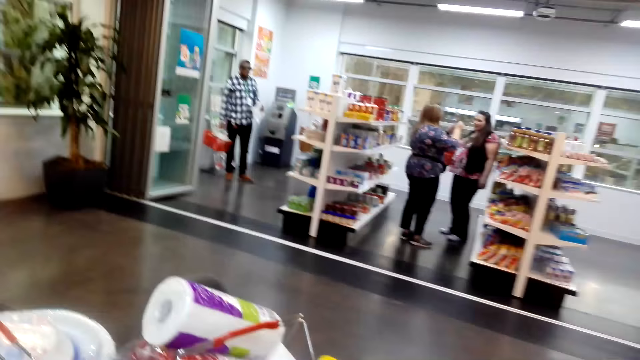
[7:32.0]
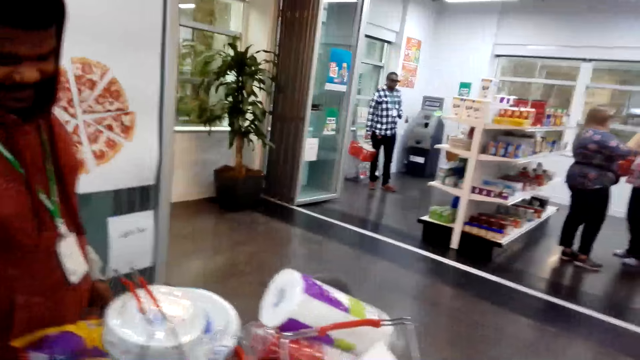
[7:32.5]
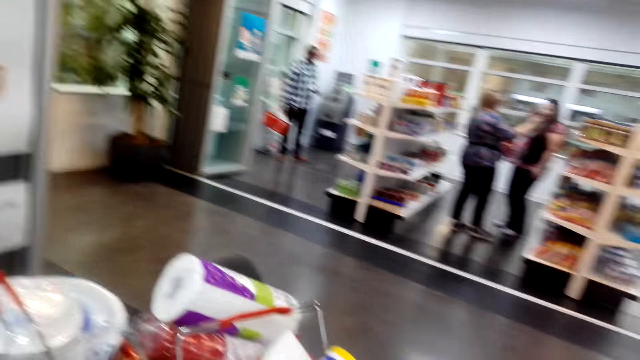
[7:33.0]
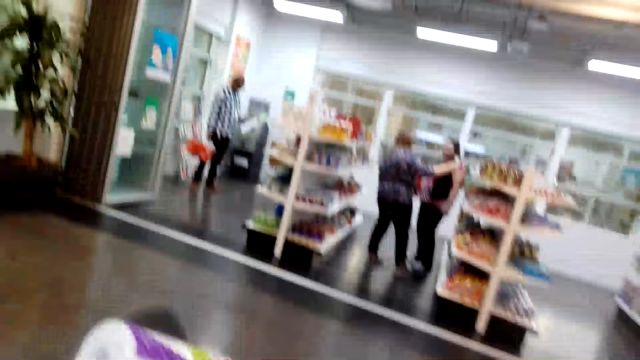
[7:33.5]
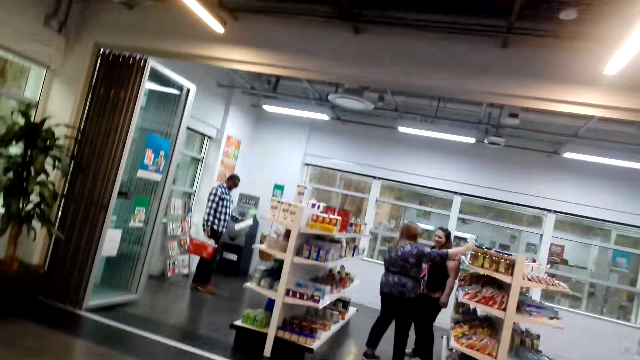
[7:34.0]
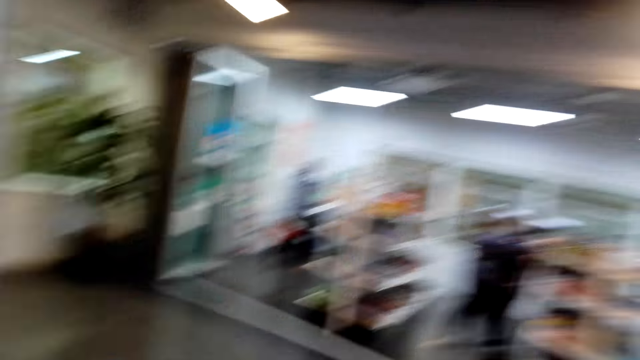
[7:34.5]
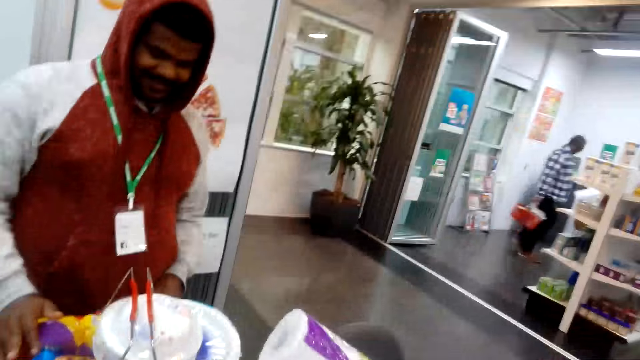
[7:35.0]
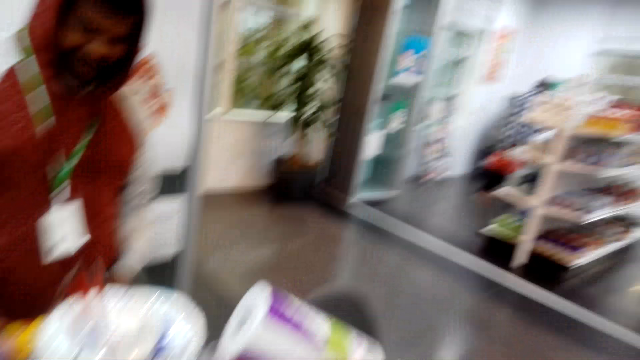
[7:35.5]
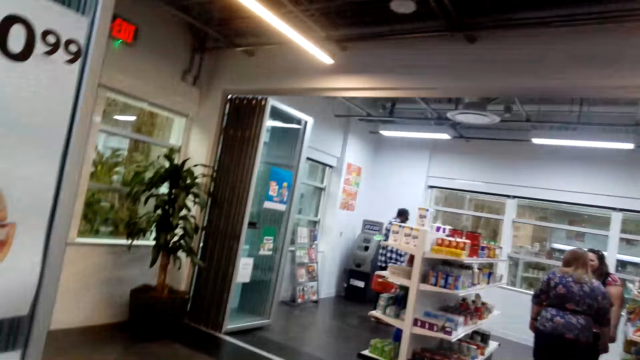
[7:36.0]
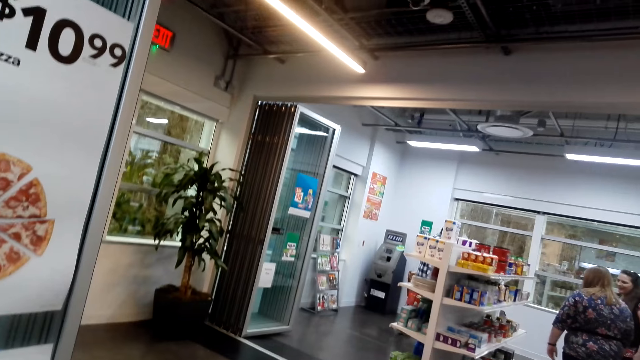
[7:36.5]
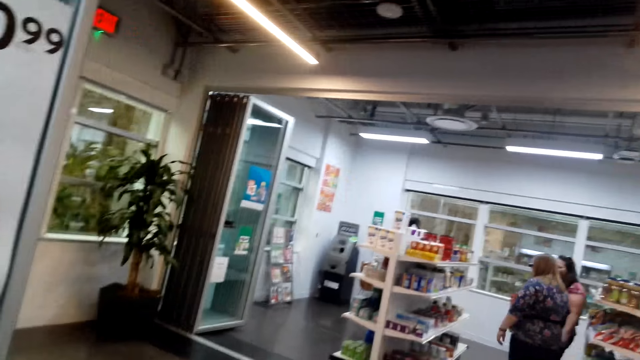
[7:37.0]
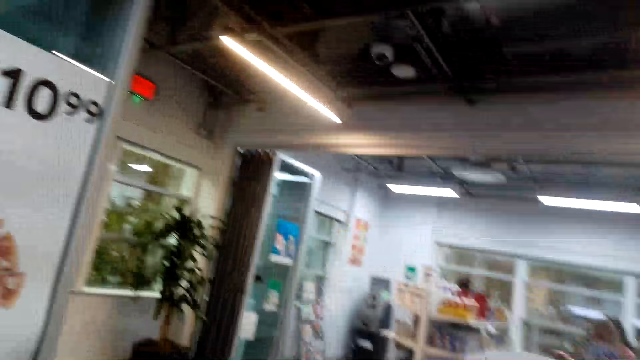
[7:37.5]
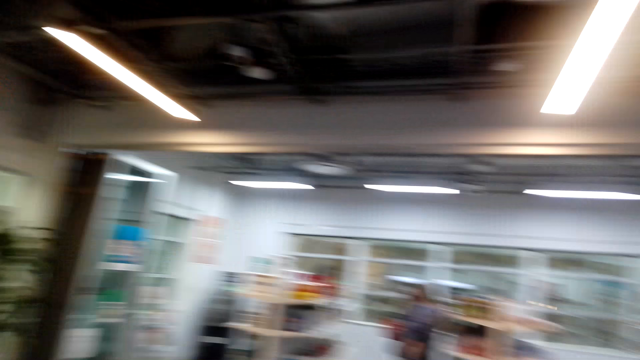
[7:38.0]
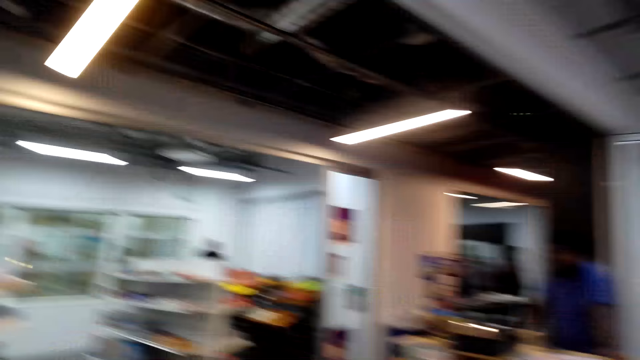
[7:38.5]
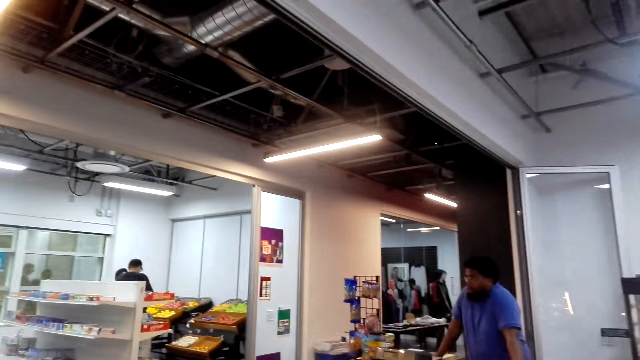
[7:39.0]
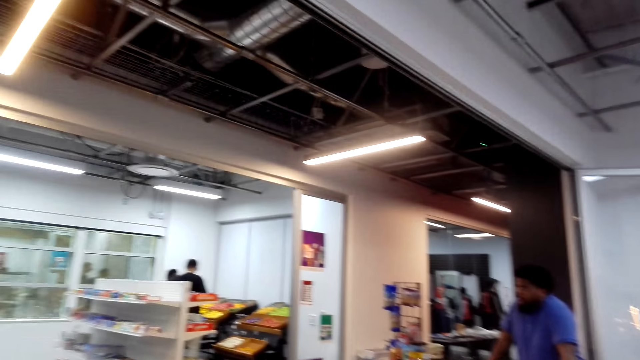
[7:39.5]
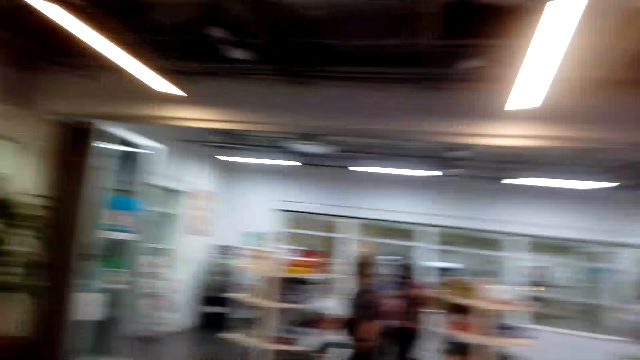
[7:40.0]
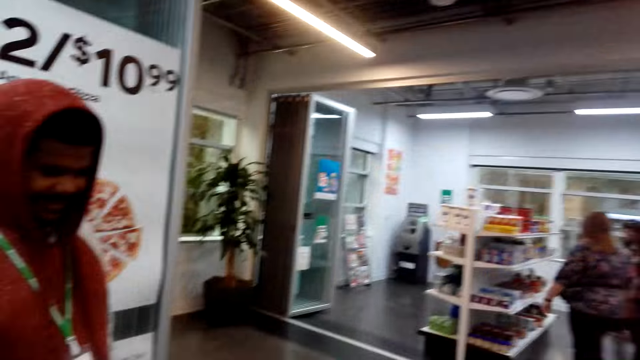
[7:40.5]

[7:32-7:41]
The camera wearer looks around the supermarket.

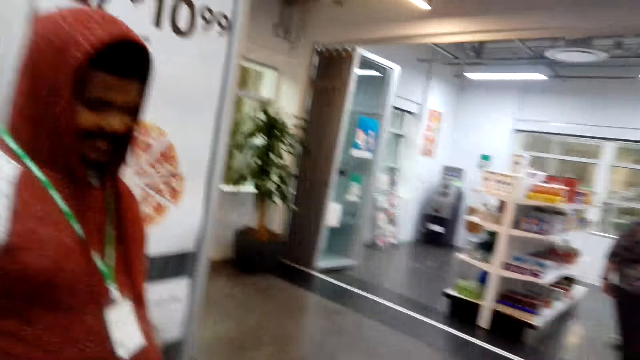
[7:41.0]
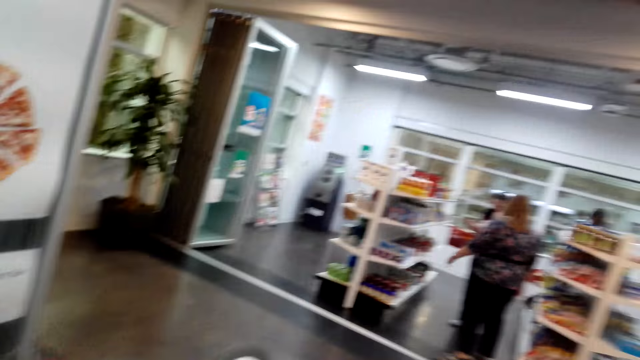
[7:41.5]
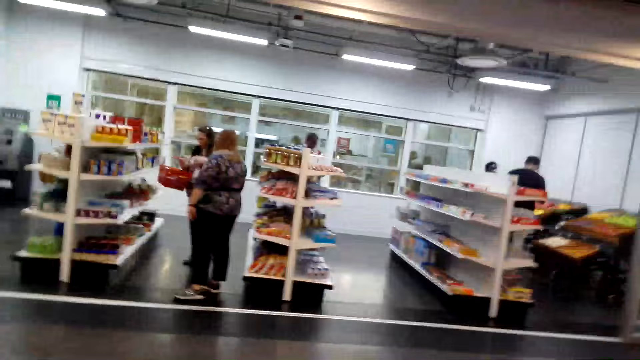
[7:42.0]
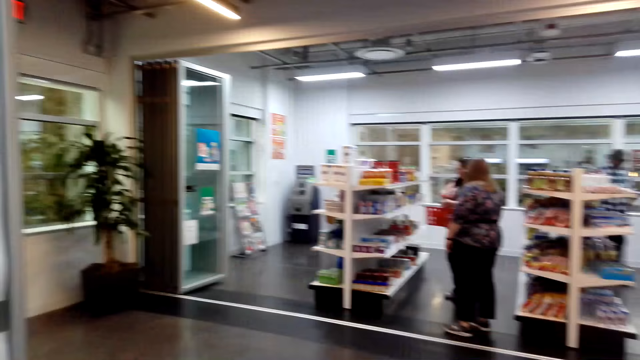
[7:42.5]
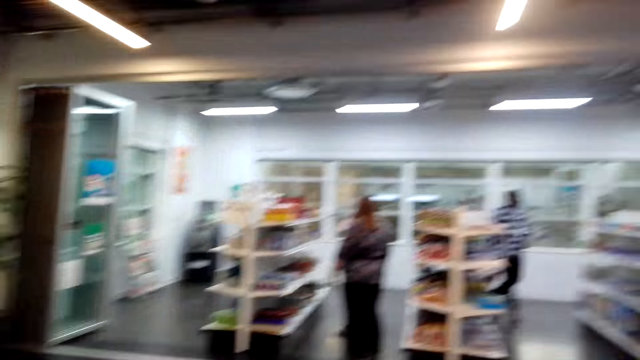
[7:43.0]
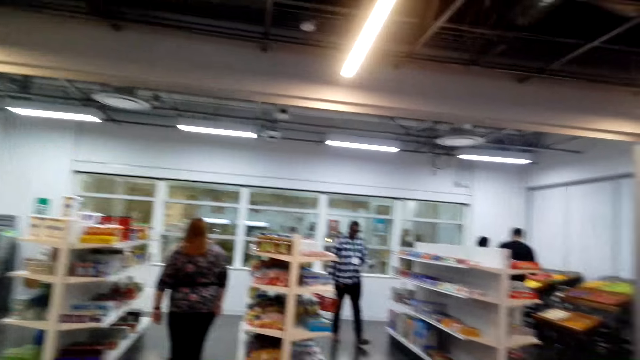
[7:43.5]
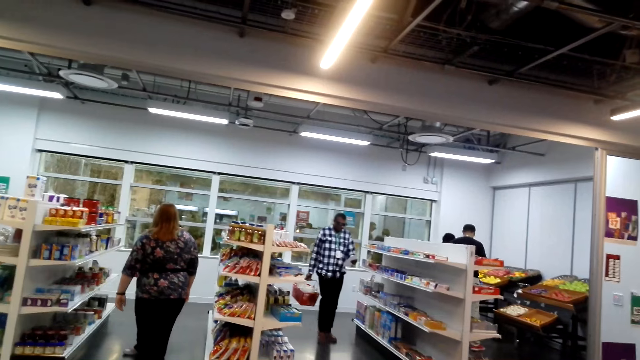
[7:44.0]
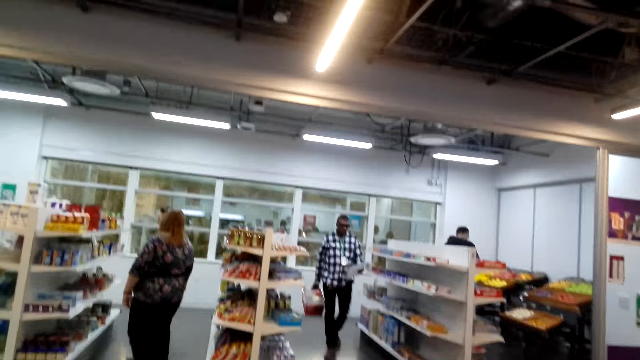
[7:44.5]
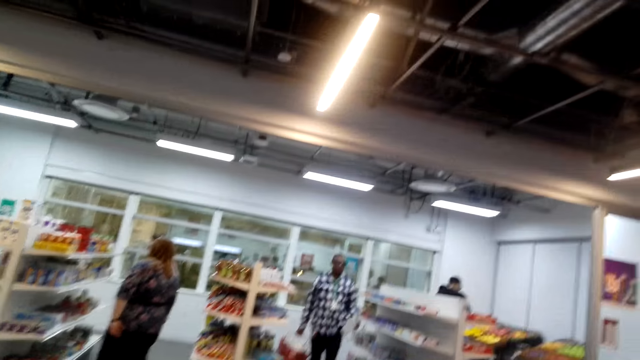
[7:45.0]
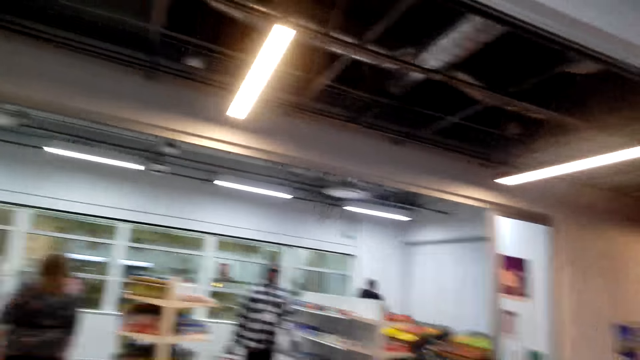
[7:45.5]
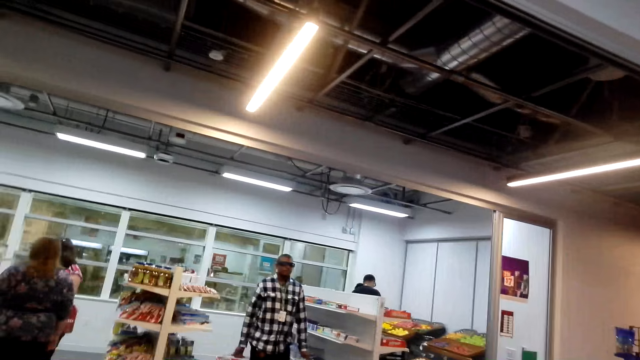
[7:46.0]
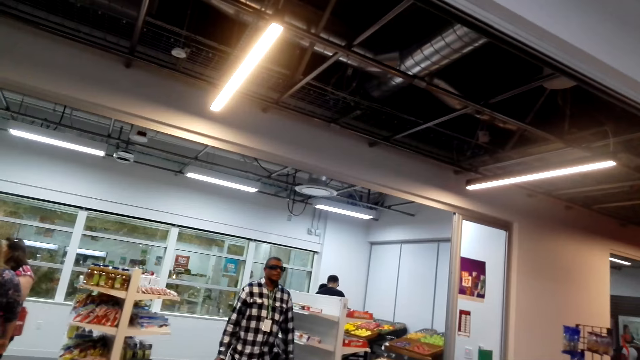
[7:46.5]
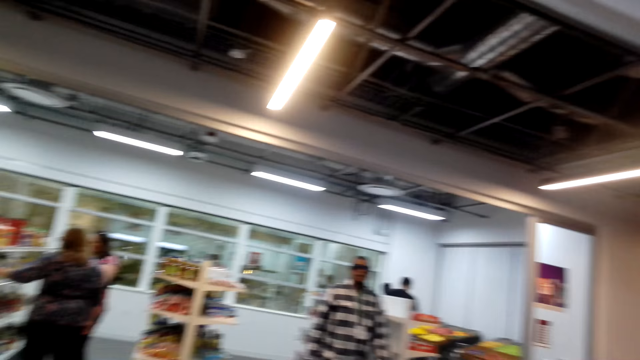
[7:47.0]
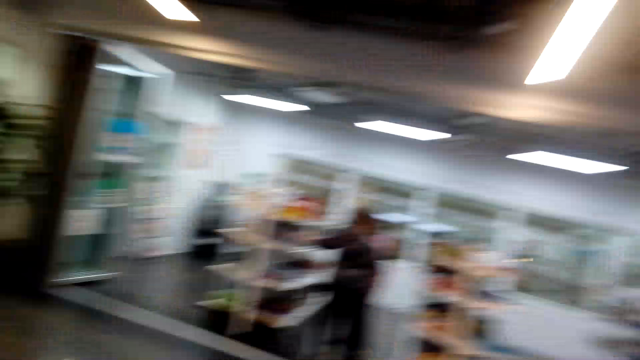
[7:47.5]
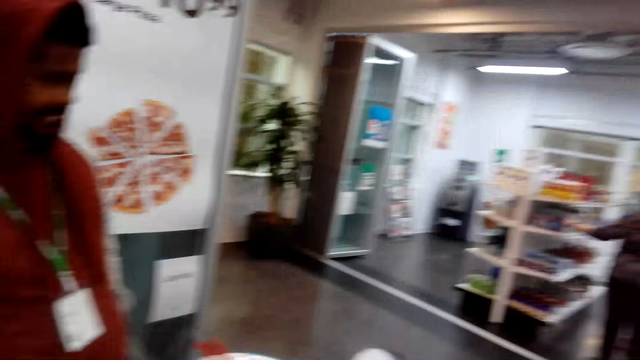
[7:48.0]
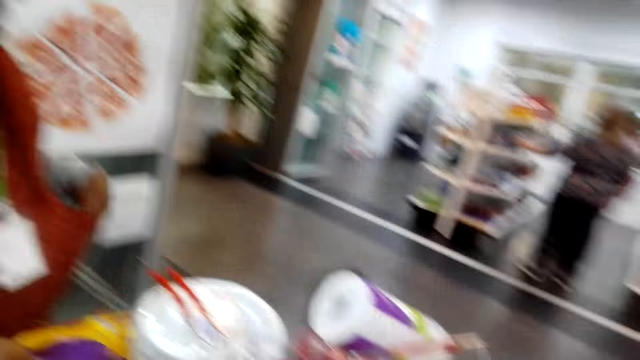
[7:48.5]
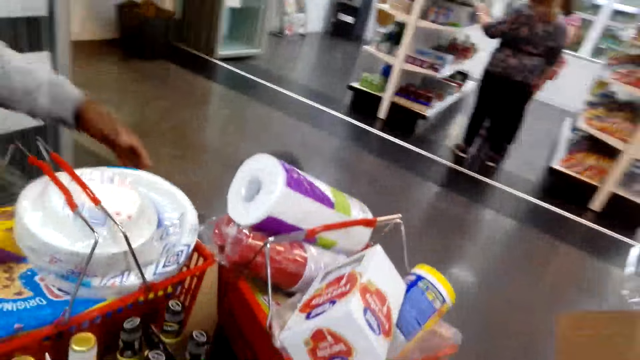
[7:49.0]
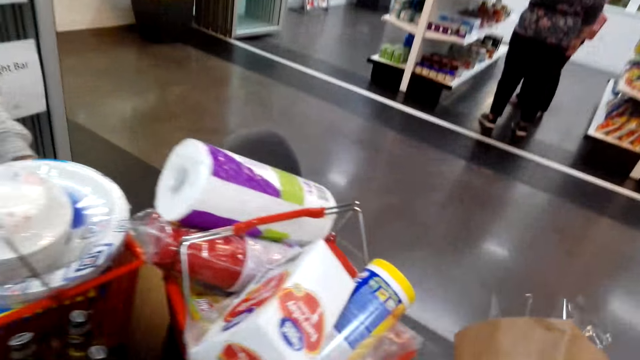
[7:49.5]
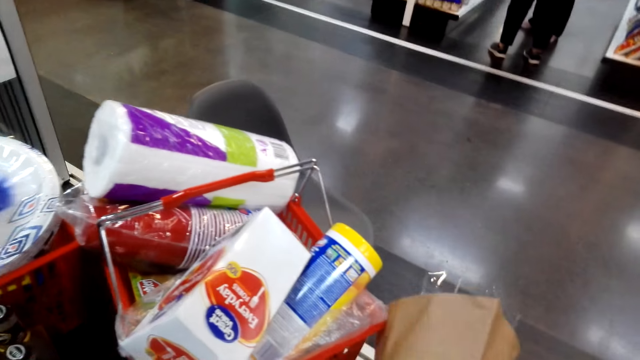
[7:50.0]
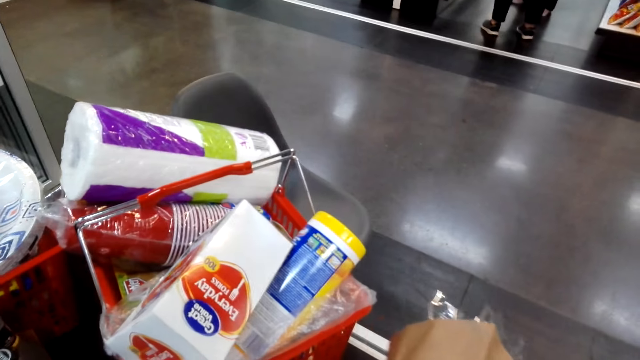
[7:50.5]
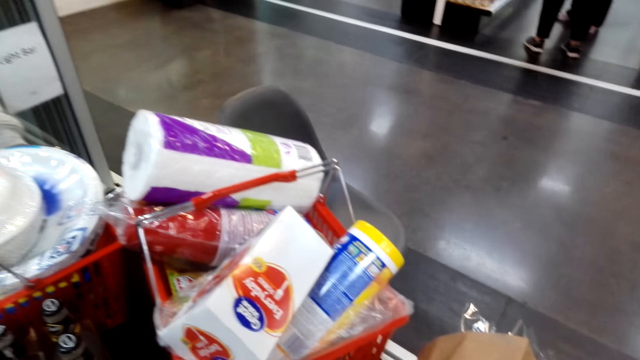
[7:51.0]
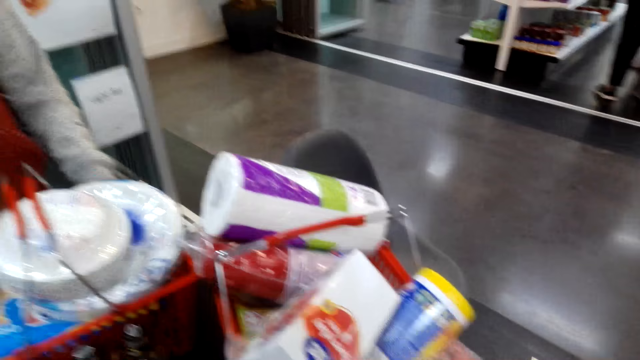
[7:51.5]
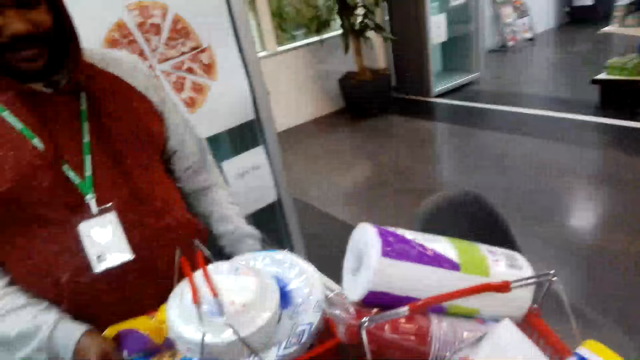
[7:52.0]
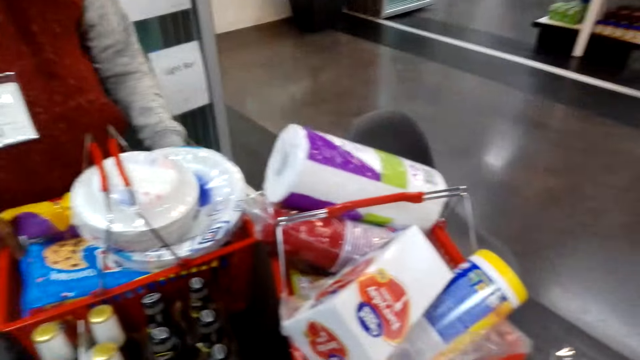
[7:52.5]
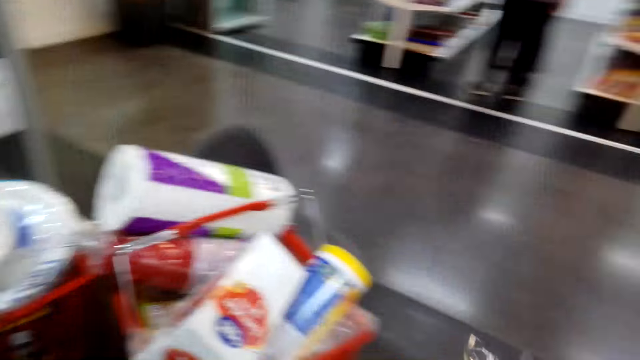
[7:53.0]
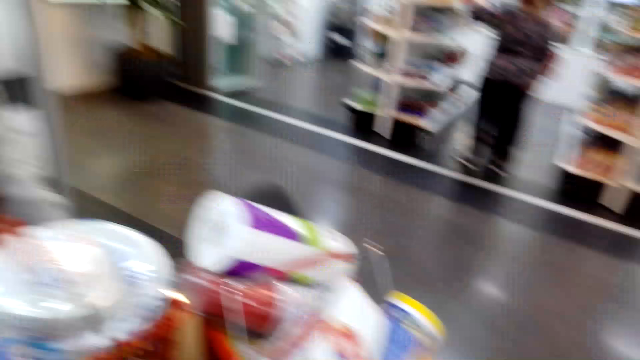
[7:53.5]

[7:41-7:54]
A man stands in the supermarket. The camera wearer converses with the man and looks around the supermarket. The man holds the carrier. The camera wearer converses with the man.
